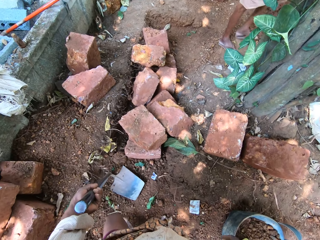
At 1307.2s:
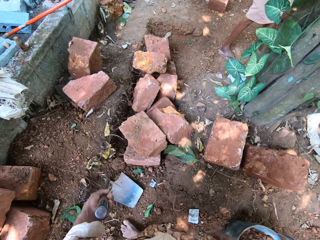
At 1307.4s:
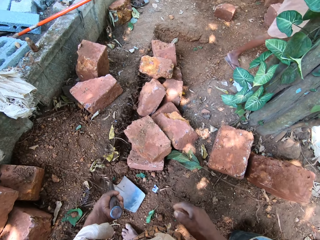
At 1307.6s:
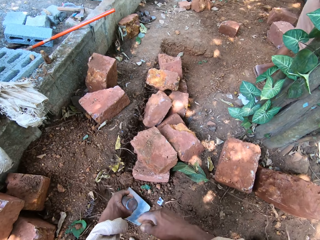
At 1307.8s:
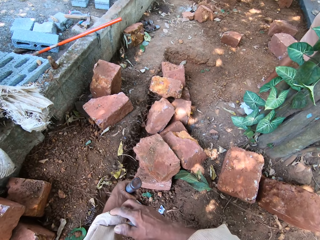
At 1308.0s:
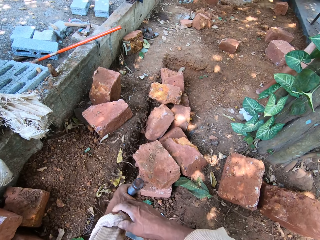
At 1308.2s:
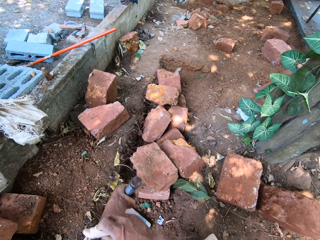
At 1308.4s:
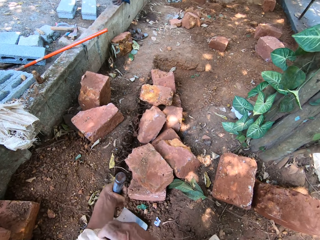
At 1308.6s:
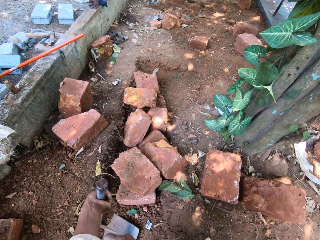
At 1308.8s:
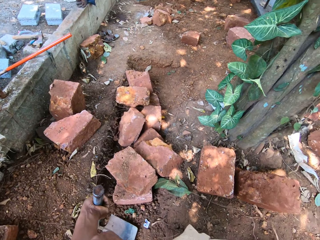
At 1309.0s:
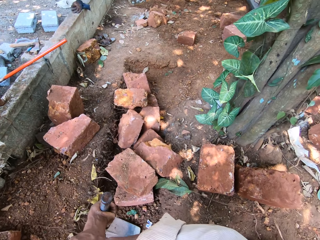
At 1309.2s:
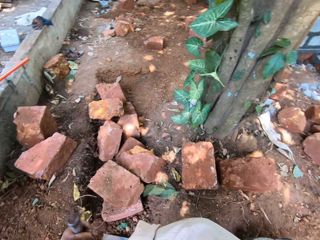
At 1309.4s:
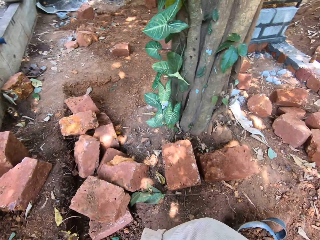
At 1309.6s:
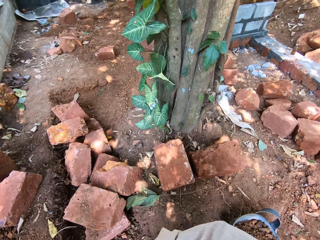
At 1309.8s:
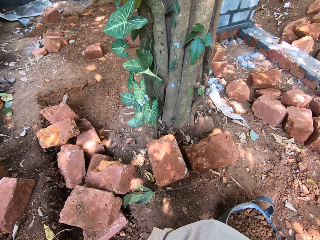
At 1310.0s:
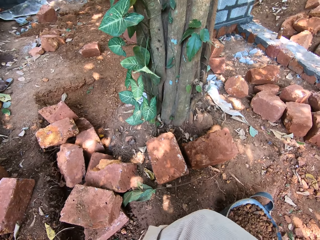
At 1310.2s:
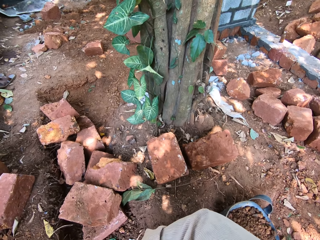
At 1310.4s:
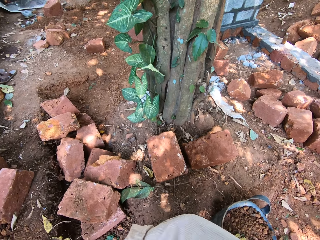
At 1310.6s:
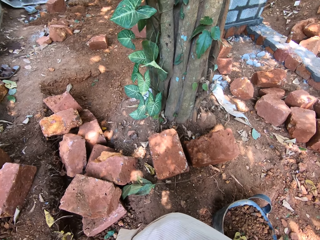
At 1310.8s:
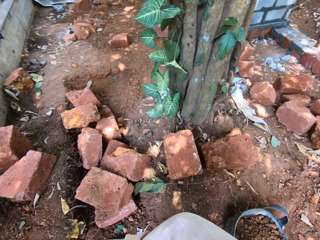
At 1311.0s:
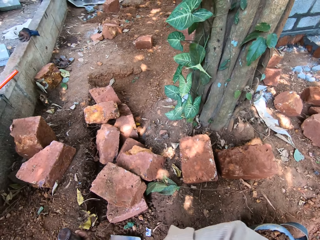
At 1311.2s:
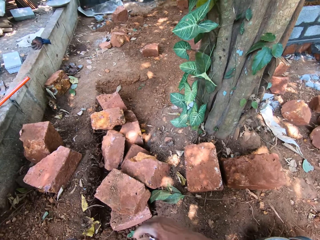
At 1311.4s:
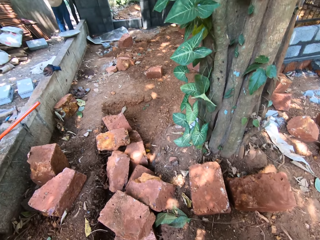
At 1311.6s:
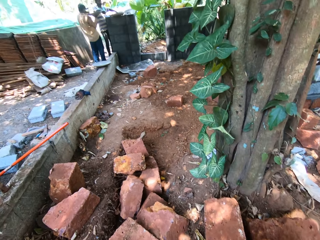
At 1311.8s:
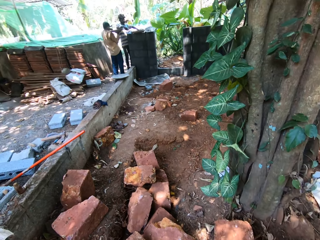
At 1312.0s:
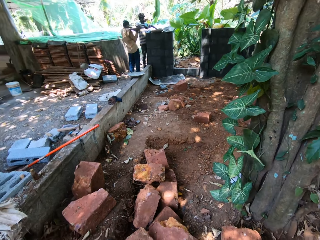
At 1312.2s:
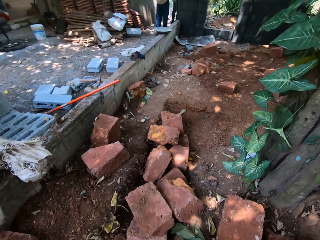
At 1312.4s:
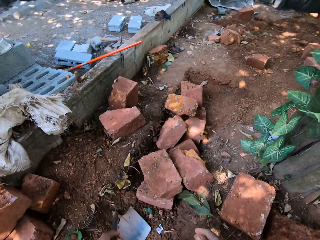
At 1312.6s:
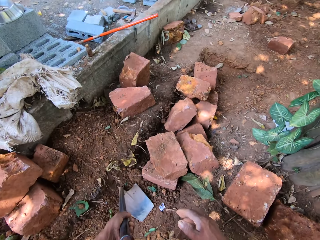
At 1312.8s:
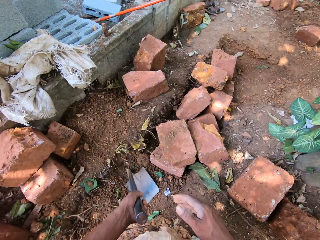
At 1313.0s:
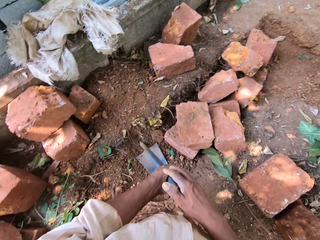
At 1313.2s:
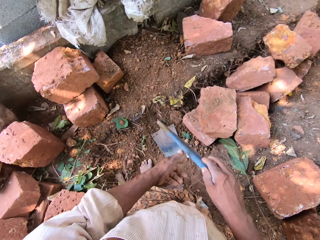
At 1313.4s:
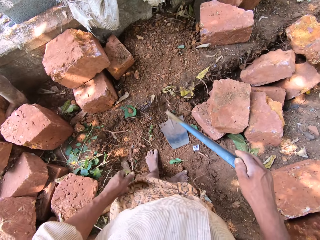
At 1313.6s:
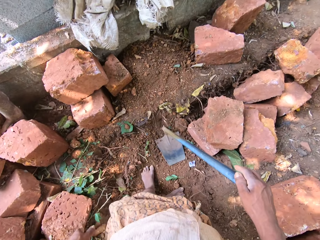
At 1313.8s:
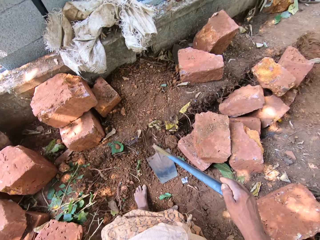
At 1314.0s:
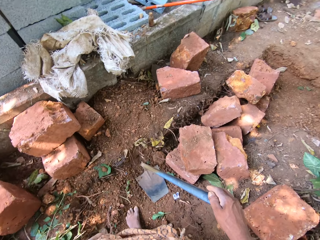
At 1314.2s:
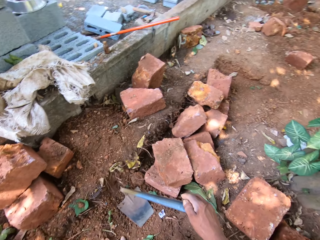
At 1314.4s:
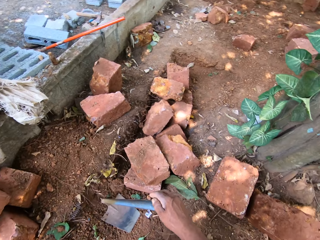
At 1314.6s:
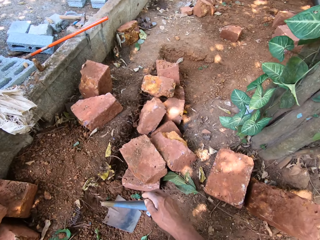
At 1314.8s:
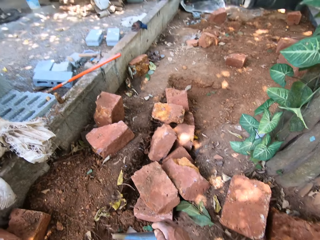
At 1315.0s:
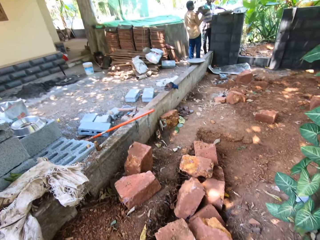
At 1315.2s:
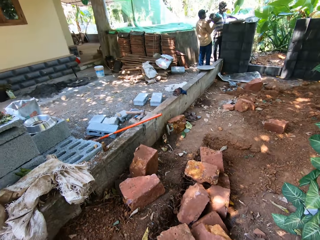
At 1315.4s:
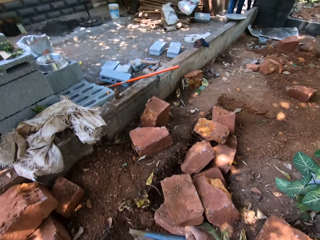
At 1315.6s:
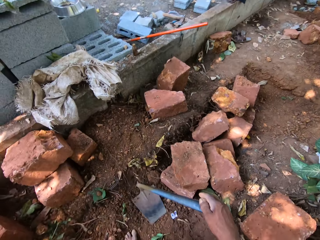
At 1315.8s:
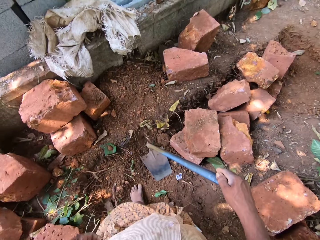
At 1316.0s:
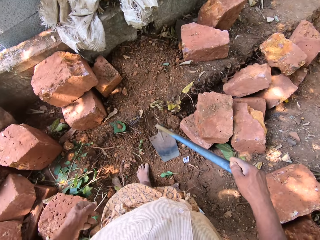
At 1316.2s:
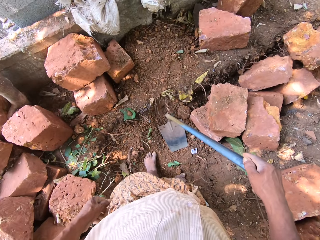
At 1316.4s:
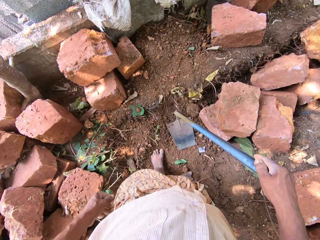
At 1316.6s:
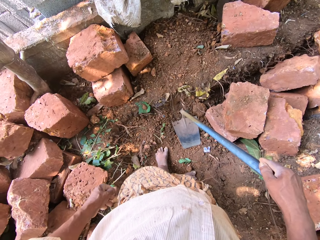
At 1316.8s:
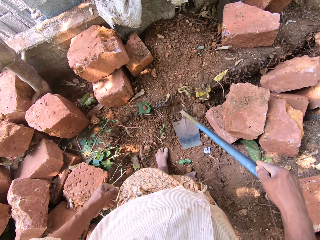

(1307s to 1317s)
The camera wearer adjusts his left sleeve with his right hand. He folds the shirt sleeve. A man converses with the camera wearer. The camera wearer passes the hoe in his left hand to his right hand.

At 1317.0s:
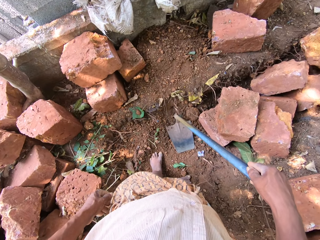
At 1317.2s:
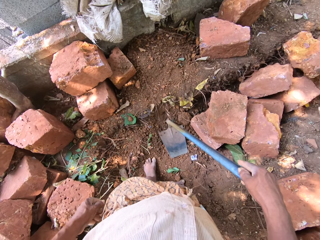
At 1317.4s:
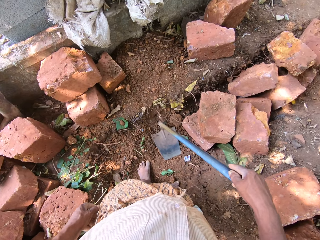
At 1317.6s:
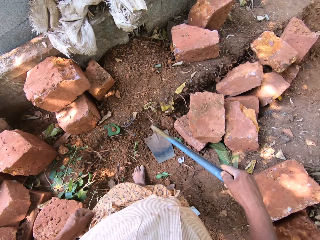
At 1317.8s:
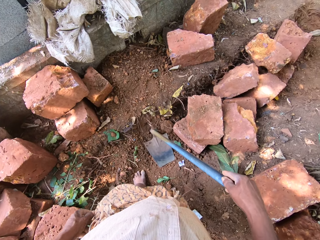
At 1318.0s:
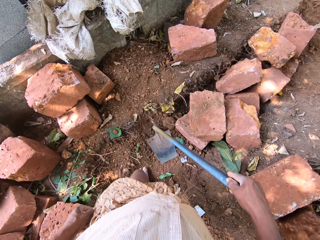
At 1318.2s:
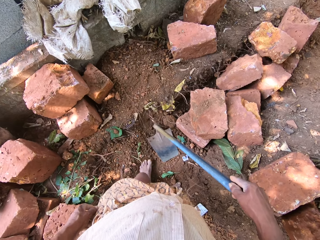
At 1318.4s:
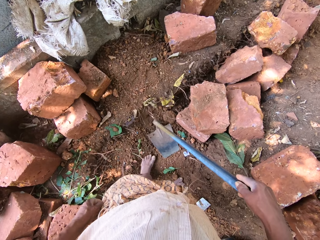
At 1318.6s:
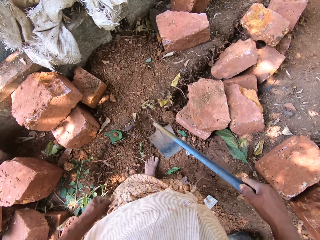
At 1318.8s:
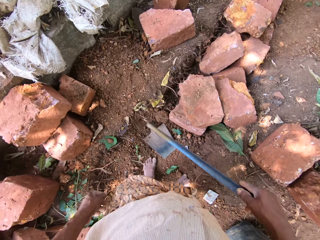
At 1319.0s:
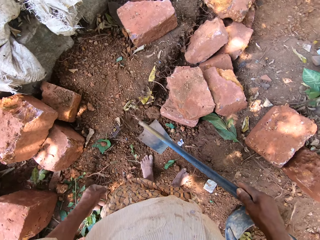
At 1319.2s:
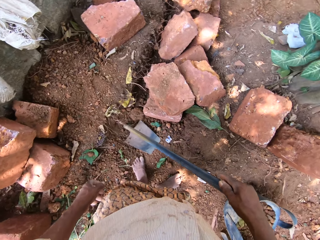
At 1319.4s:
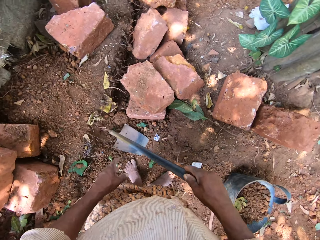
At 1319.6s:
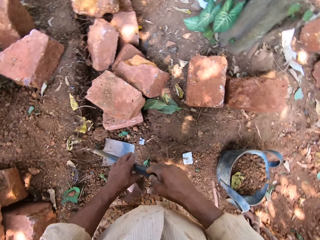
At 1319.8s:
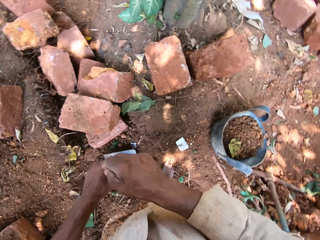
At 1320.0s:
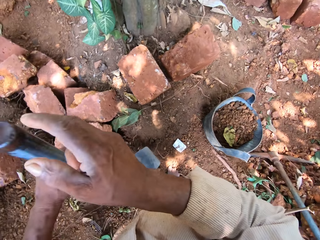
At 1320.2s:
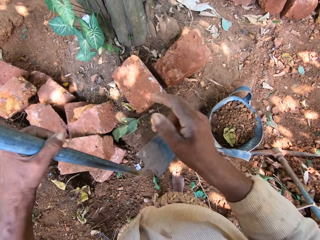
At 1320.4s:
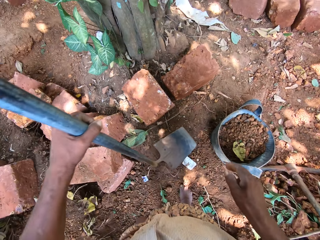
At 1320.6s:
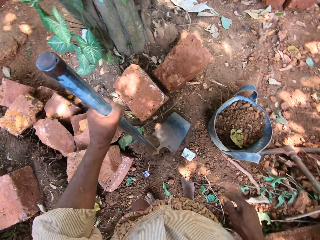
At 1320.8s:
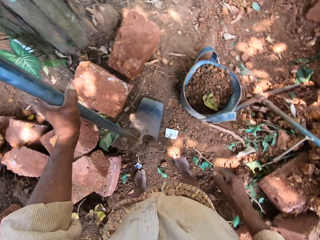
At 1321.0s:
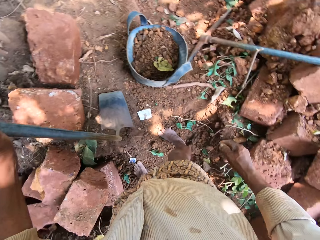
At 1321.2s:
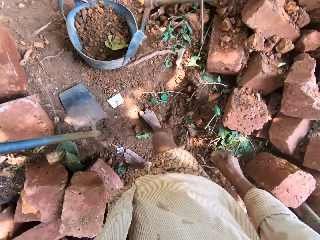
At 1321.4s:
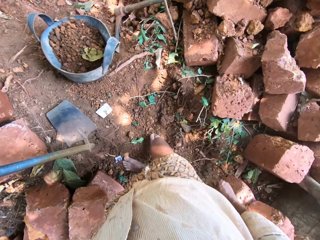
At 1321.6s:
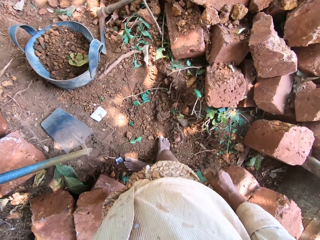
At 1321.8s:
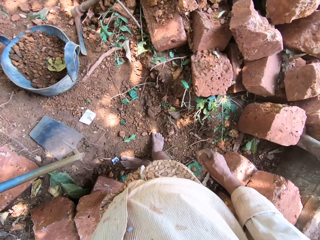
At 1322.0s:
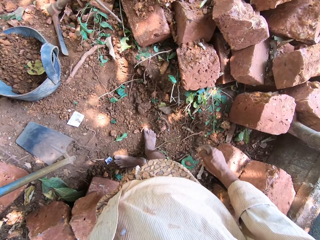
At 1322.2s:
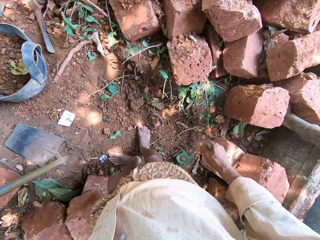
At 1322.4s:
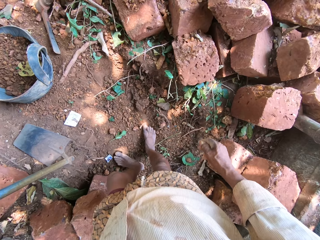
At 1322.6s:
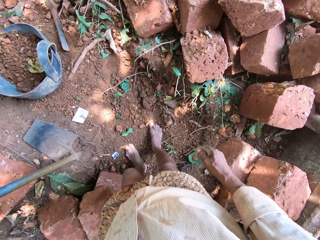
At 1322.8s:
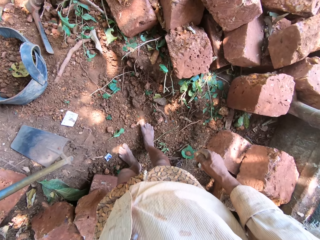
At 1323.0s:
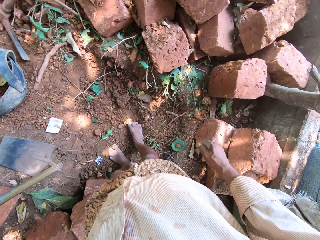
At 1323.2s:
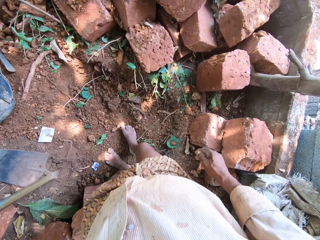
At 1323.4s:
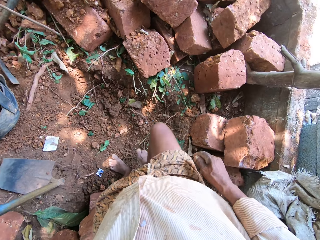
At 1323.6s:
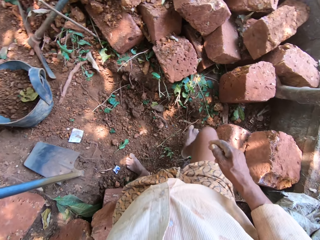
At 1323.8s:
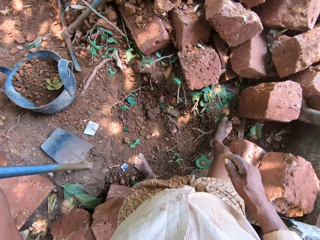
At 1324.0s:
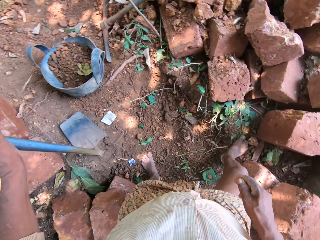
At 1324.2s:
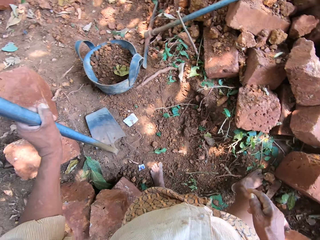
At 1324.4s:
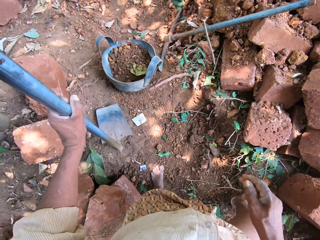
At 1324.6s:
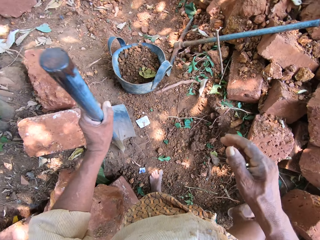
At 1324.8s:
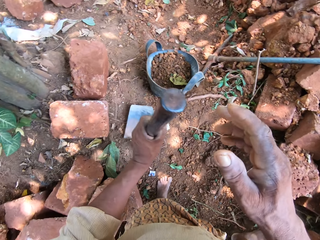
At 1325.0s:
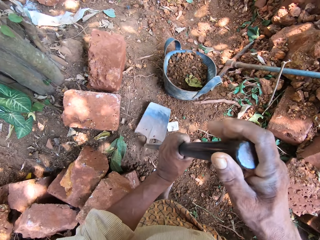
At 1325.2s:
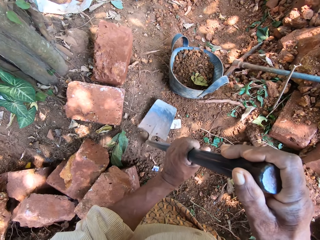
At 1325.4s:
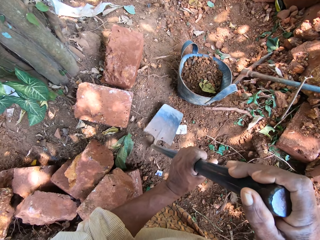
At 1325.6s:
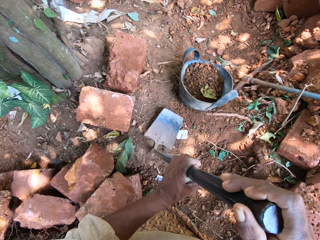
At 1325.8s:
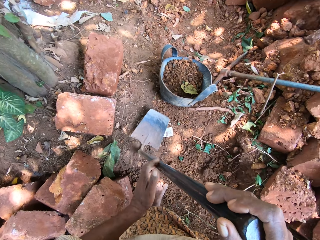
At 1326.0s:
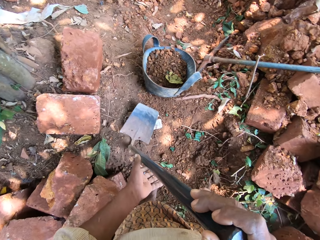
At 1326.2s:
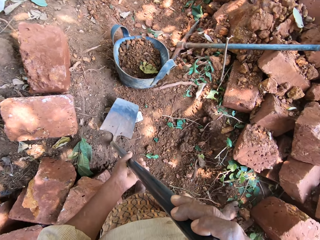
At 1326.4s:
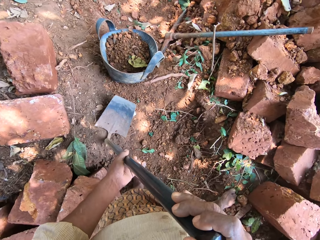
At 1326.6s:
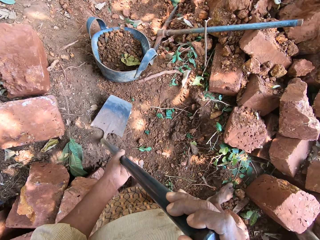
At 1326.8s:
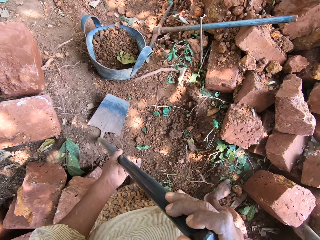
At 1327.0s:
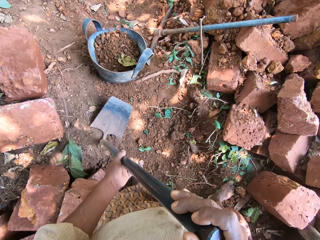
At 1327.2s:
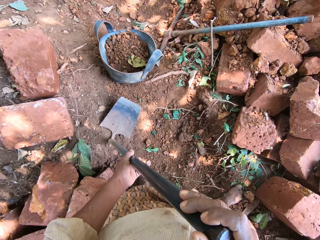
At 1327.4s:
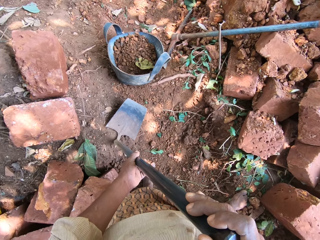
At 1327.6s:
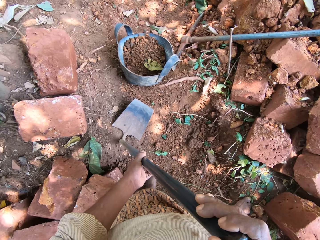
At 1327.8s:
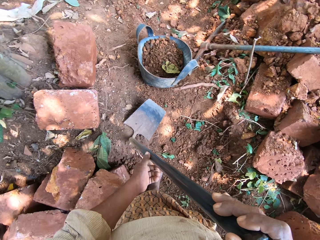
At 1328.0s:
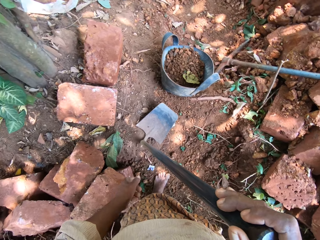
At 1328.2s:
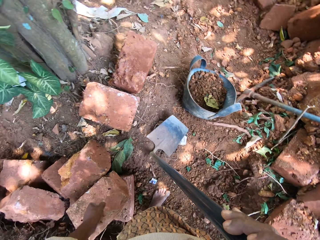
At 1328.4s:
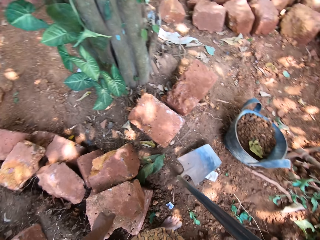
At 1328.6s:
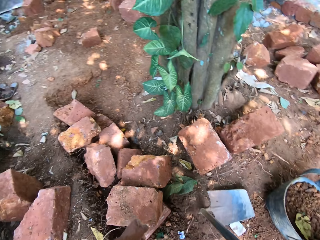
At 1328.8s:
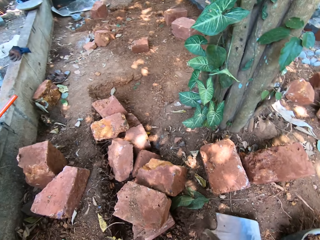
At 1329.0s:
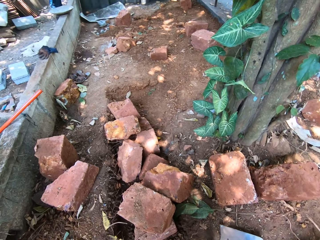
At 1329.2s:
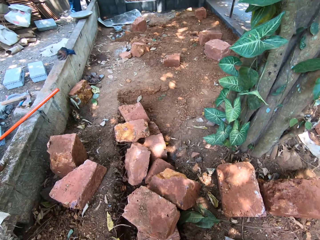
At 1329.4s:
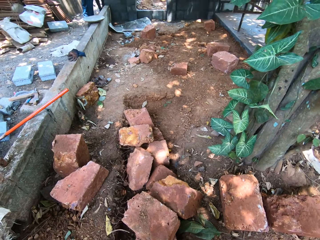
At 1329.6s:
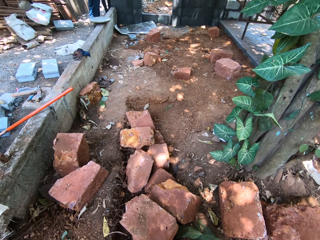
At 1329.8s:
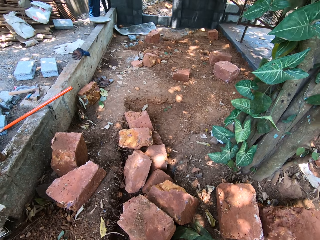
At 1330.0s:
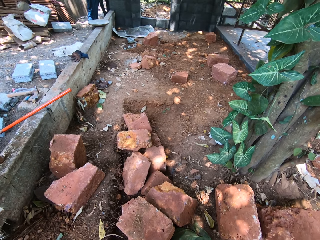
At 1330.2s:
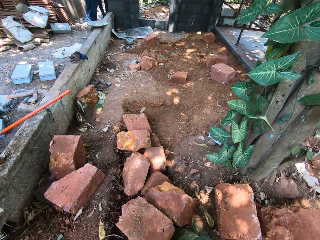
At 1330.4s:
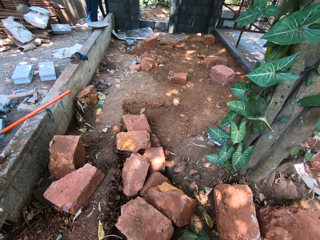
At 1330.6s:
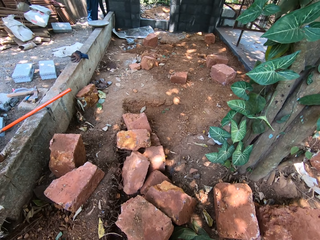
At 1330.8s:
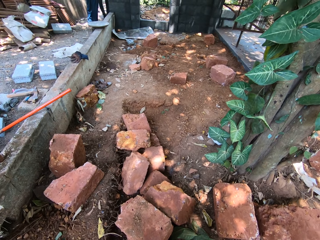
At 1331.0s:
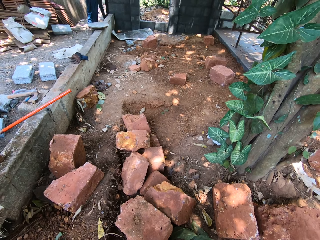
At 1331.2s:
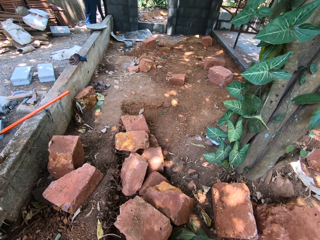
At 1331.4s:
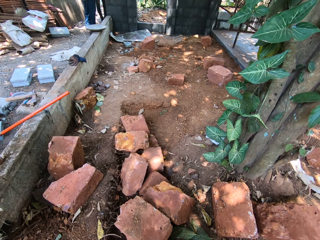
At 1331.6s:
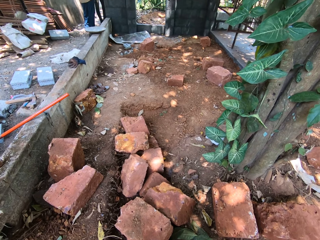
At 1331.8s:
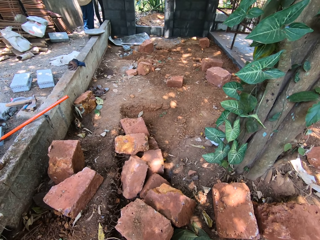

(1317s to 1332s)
The camera wearer passes the hoe in his right hand to his left hand. He lifts the hoe from the ground with his left hand. He places the hoe in his left hand on the ground. He holds the hoe in his hands. He looks around.
